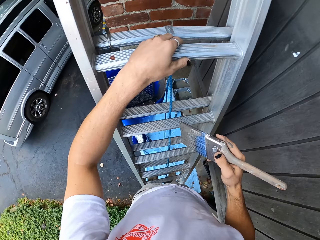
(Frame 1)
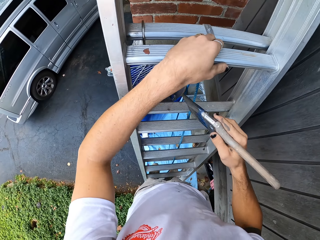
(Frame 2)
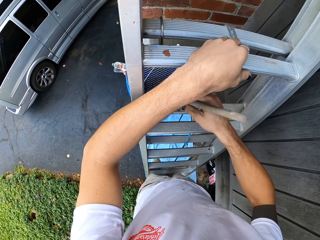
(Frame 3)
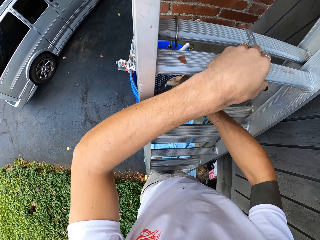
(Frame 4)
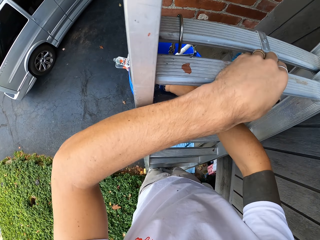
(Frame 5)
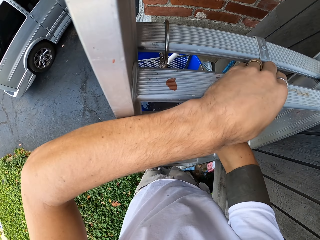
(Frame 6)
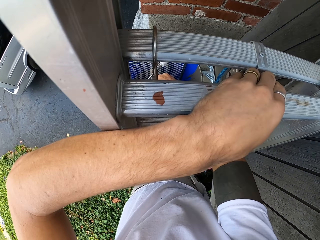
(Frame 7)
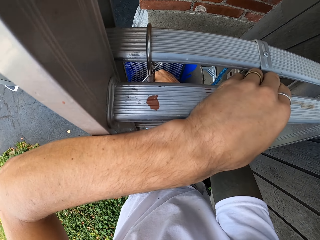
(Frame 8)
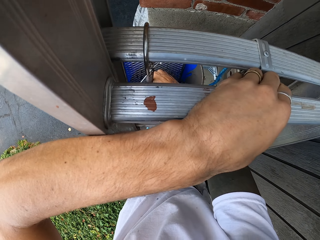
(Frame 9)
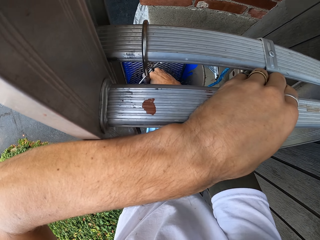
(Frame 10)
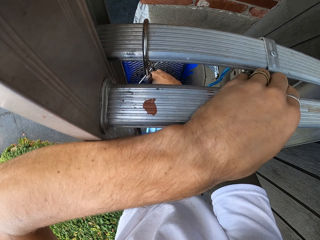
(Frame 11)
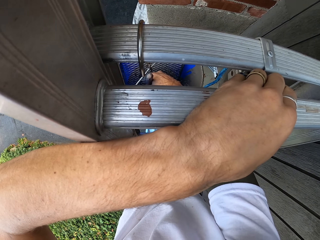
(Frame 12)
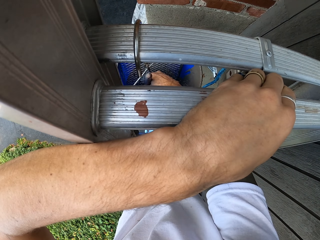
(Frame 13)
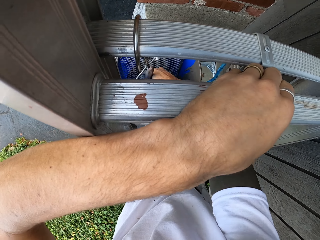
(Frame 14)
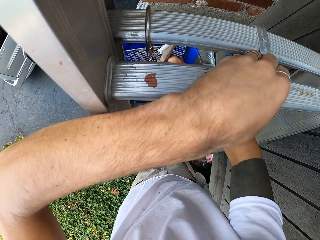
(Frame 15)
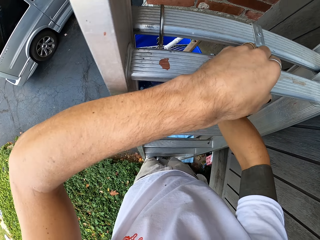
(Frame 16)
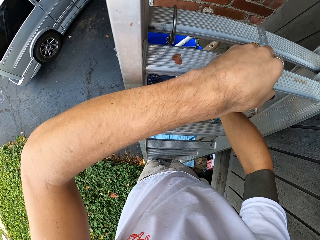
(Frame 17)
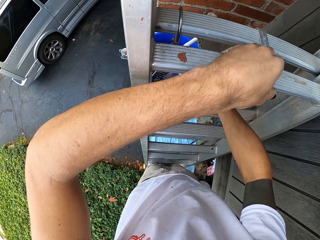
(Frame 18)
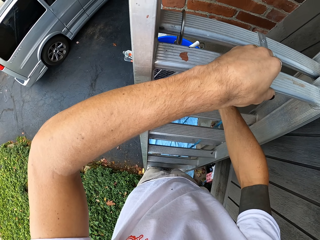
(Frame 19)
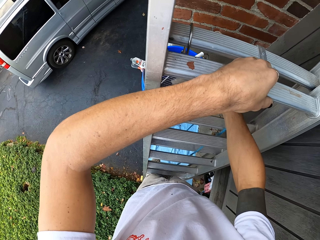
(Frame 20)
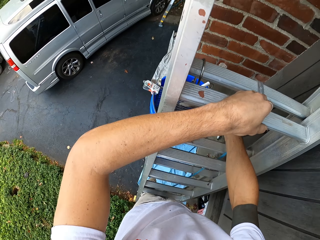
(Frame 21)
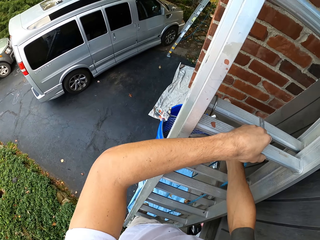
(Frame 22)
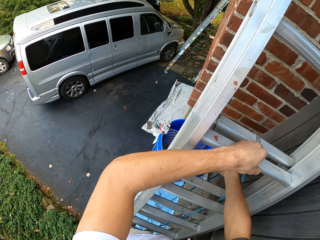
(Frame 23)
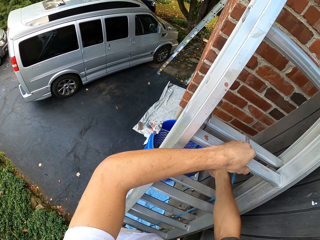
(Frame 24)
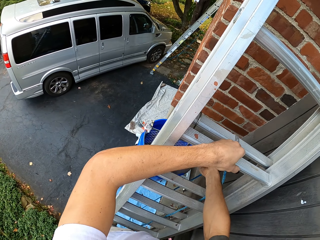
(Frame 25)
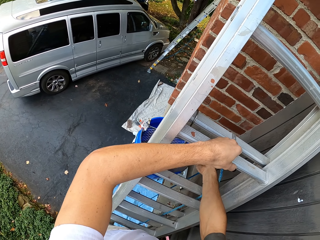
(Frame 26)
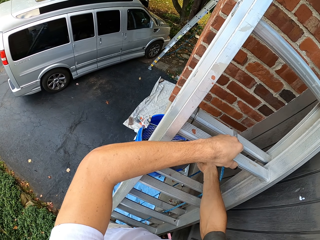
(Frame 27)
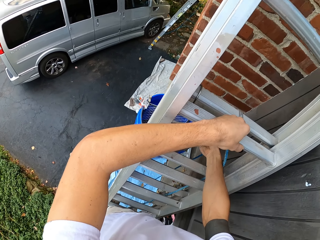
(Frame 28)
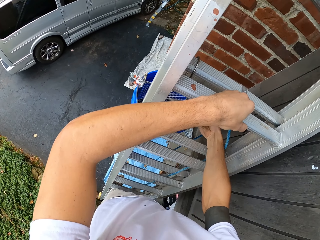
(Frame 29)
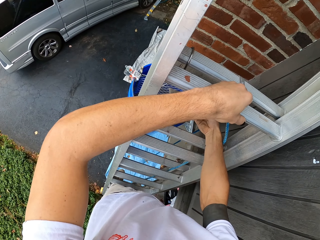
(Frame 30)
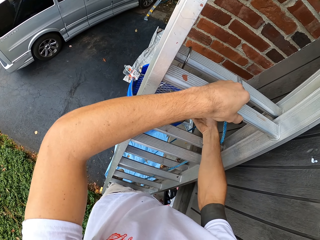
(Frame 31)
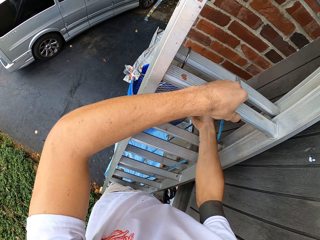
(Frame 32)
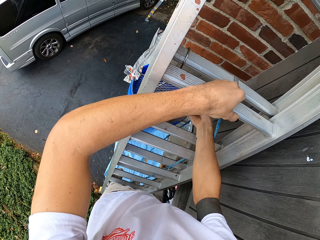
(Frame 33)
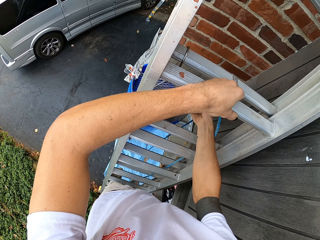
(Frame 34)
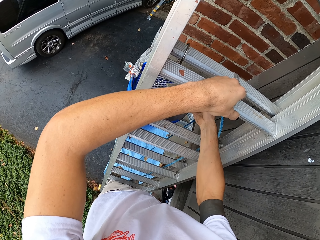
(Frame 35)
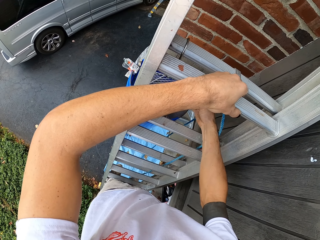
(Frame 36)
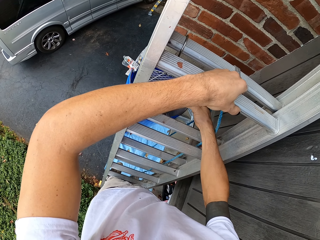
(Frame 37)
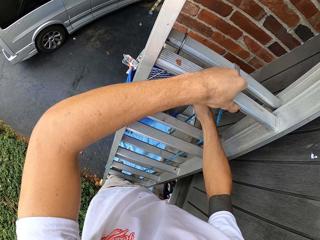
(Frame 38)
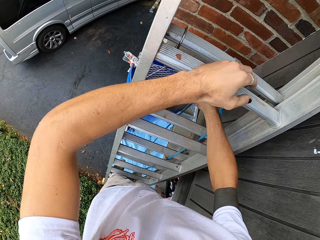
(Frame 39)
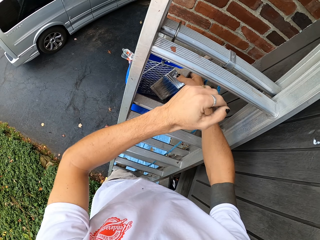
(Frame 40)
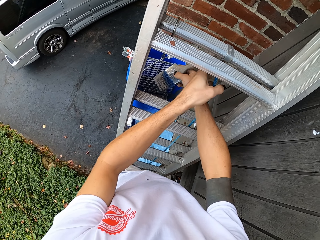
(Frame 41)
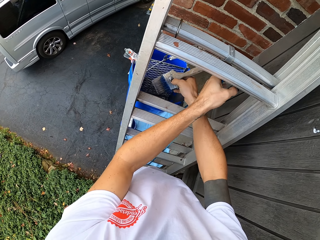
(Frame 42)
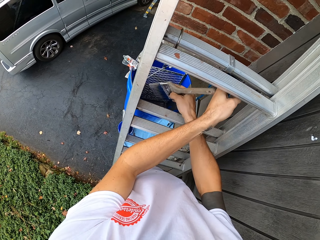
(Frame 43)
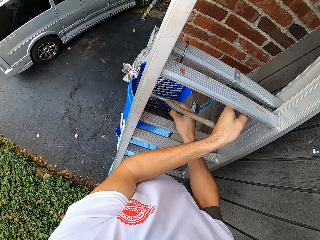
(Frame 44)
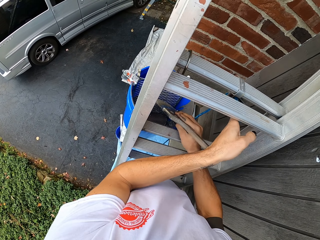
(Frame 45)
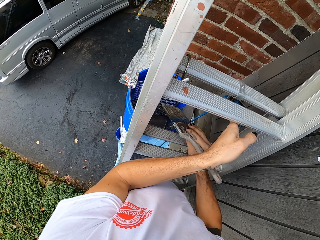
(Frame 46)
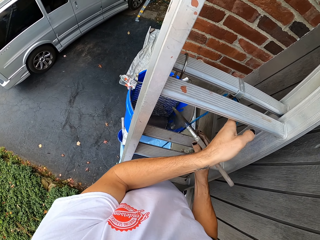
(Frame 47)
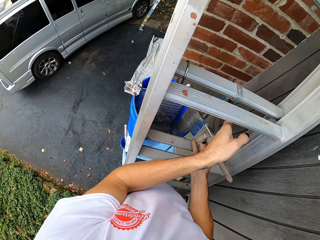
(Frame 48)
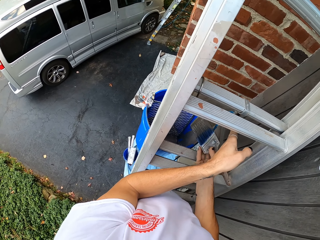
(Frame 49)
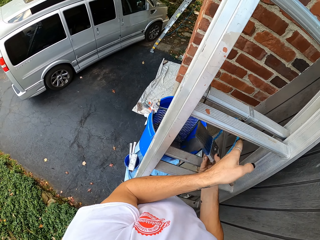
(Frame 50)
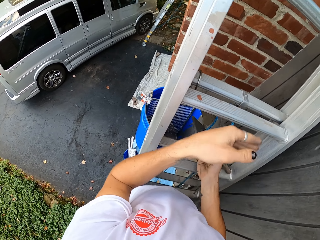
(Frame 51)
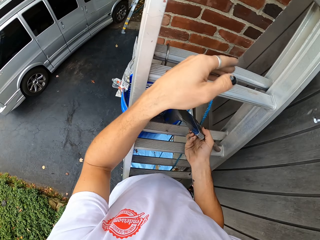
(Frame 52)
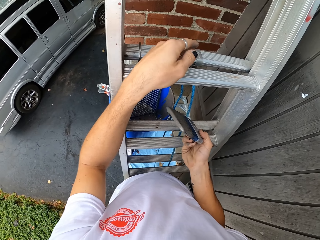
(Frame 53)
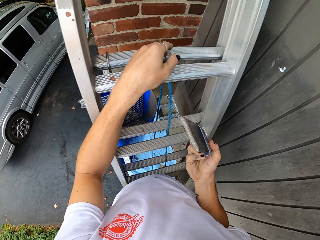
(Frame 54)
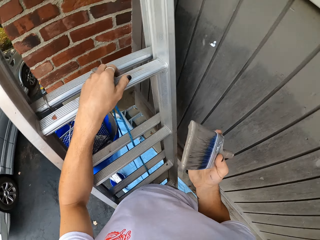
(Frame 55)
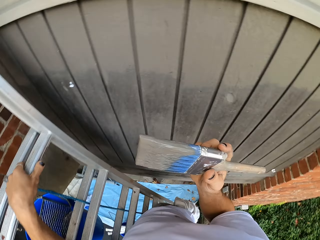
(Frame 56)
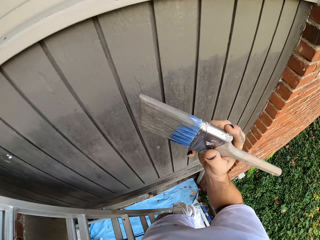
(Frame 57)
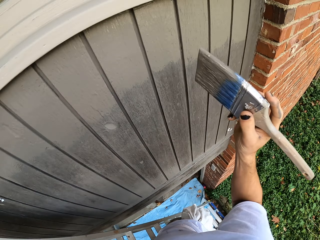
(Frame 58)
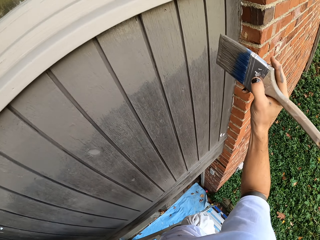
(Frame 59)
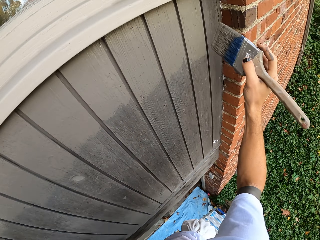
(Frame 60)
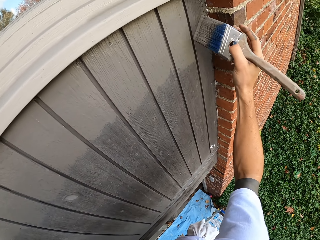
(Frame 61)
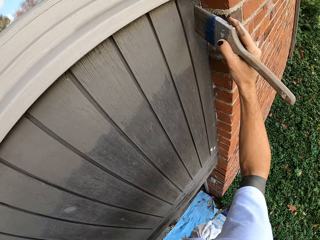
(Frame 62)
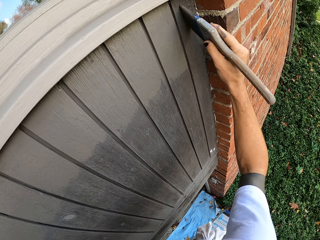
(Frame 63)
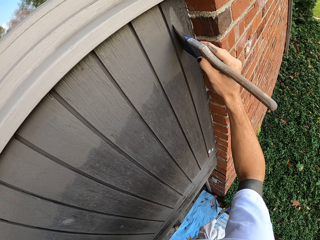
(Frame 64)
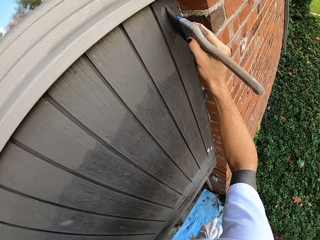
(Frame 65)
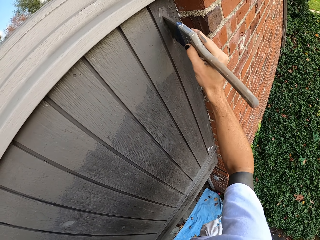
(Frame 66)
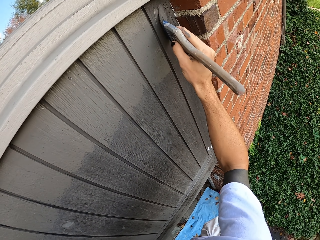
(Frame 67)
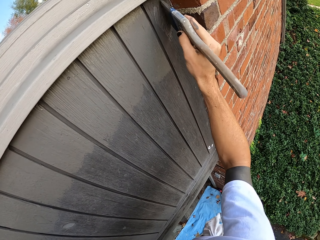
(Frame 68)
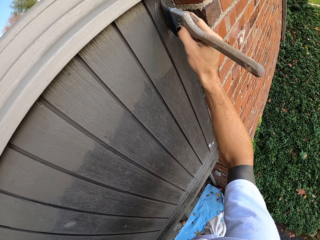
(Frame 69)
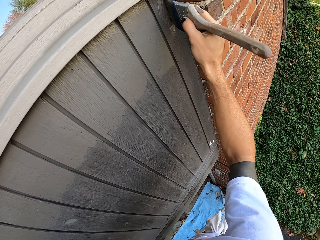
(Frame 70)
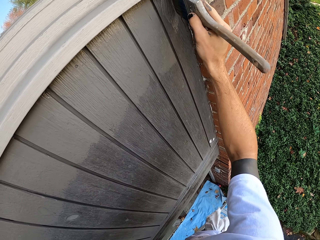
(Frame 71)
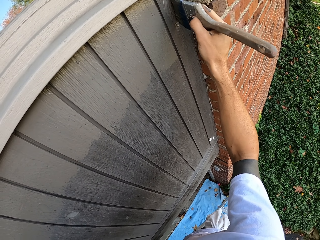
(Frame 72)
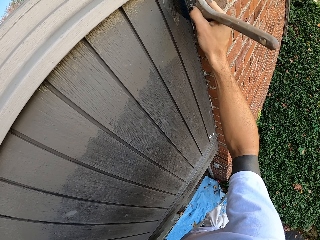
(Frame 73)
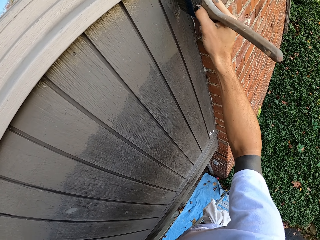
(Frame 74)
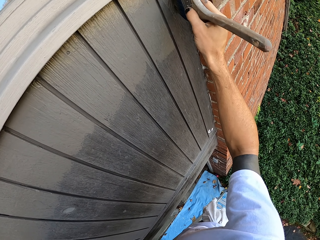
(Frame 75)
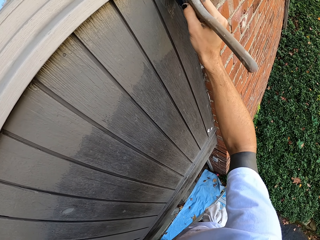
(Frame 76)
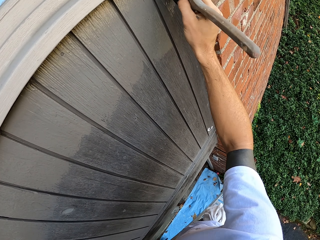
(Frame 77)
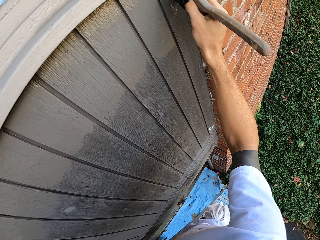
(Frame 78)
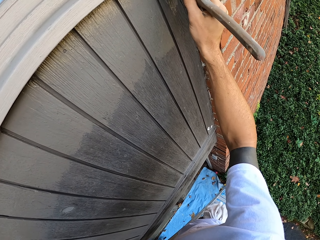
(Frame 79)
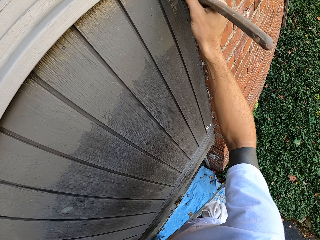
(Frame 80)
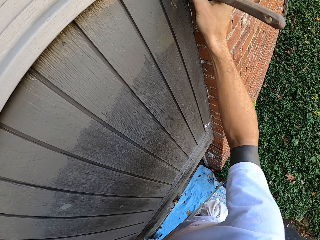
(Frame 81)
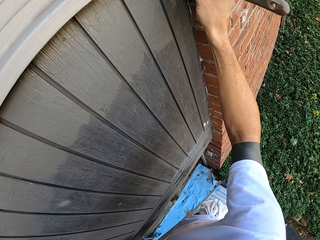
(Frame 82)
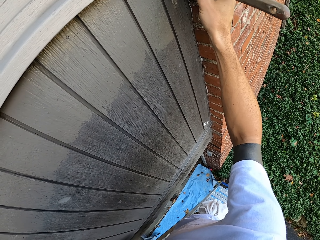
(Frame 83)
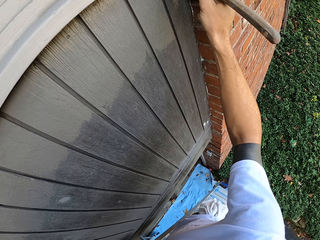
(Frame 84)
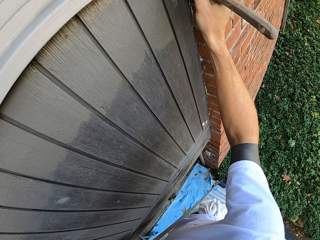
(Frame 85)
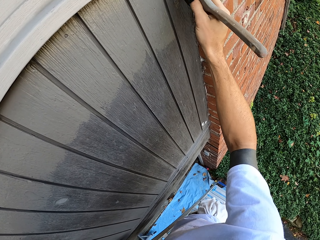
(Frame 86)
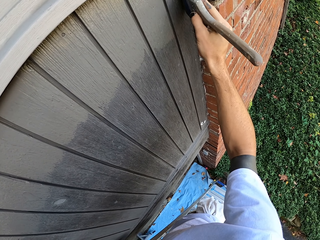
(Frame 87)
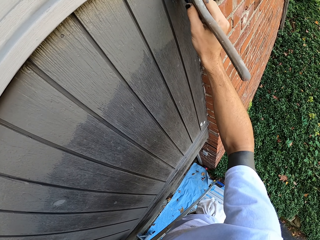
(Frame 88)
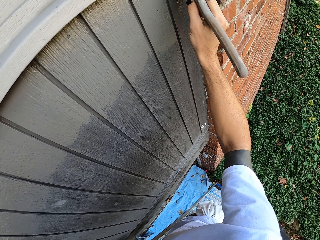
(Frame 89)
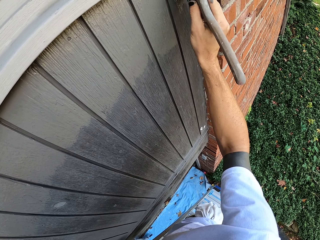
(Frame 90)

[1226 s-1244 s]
The camera wearer dips the paint brush in the paint can. They look around. They touch a cable. They hold a ladder. They lift up the paint brush. They touch the ladder. They paint the wood.

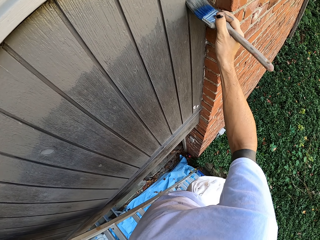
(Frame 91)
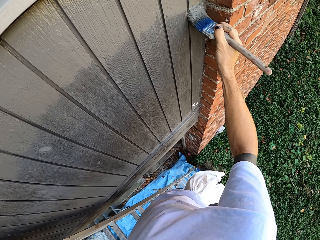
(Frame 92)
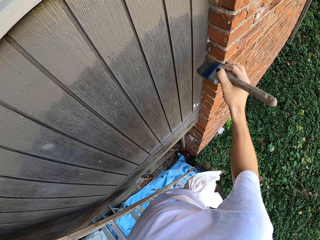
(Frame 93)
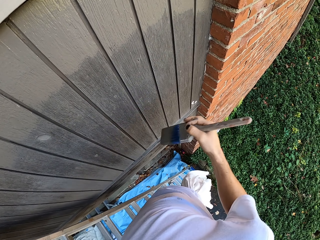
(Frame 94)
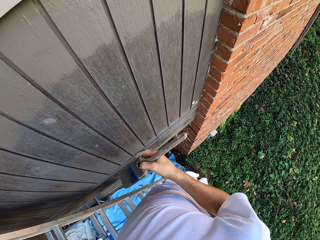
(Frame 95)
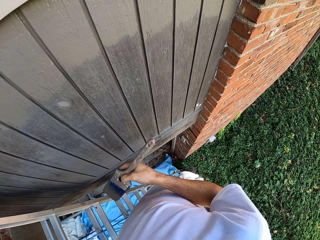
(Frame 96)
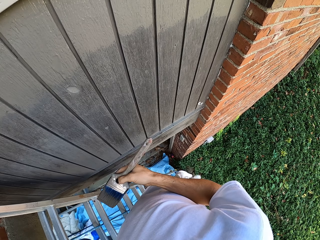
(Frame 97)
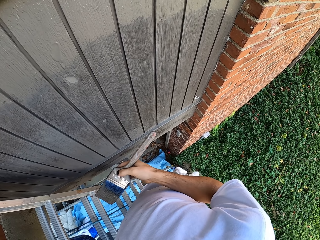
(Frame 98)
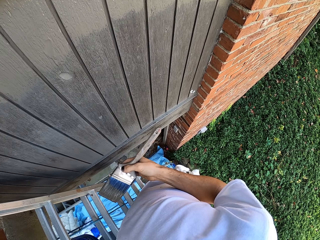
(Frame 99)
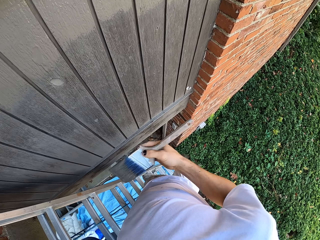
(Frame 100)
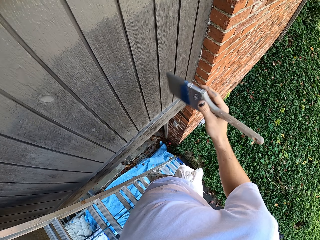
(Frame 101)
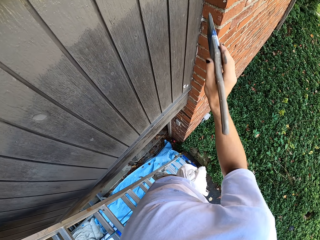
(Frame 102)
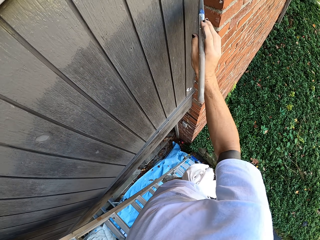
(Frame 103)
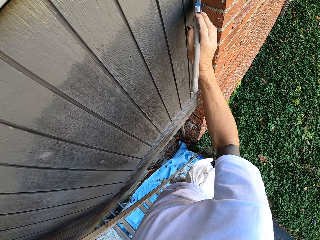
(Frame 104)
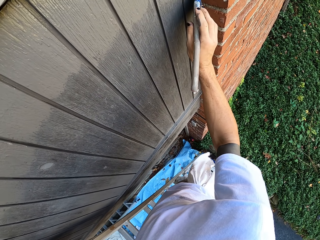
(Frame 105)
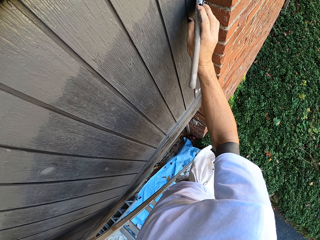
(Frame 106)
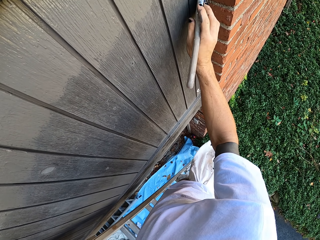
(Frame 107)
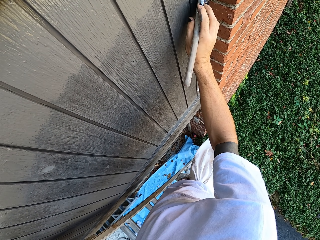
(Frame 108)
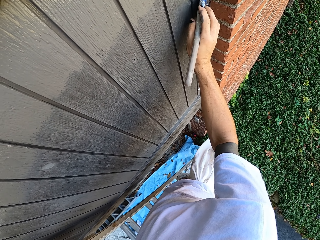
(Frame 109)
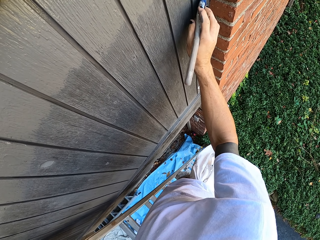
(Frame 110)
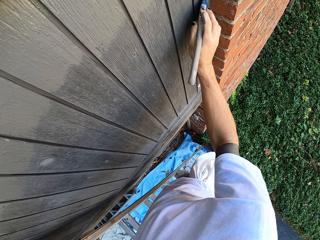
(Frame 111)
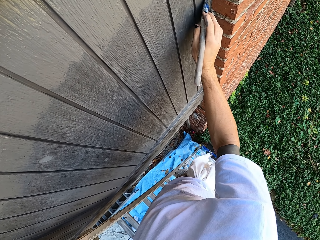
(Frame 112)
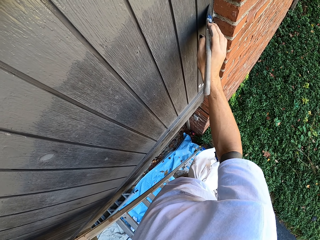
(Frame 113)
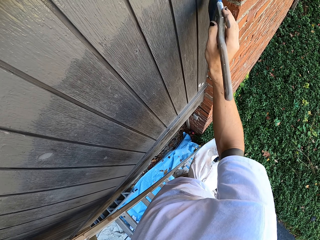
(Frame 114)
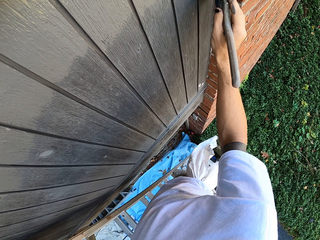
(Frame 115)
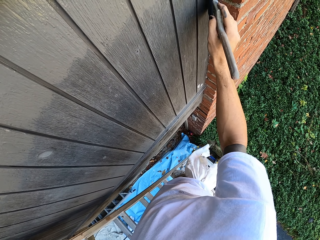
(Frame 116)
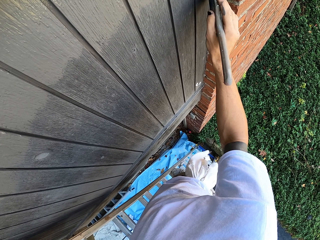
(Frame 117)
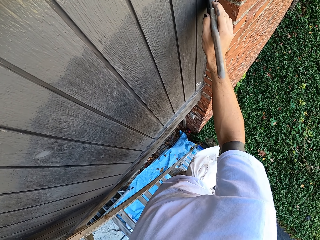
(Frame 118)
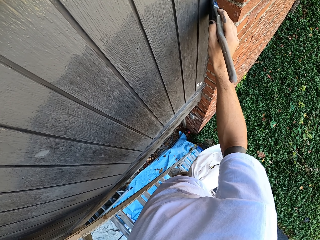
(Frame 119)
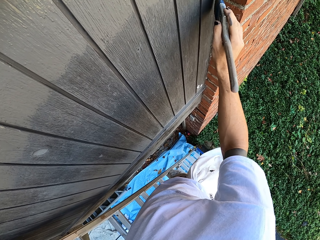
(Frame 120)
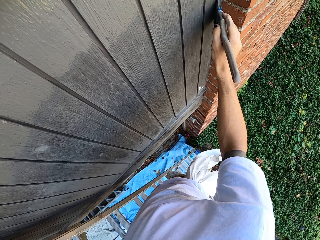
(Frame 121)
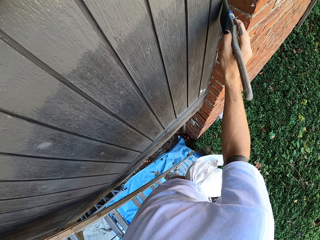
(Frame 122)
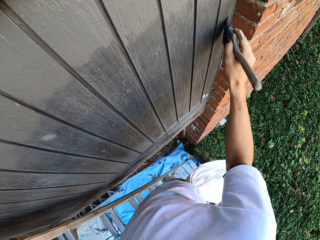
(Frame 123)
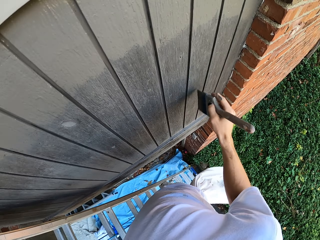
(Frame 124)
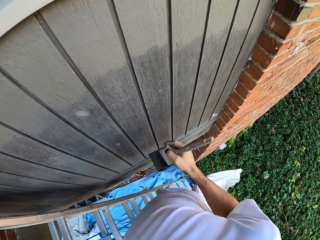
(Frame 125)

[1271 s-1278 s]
The camera wearer holds a paint brush and looks around. They paint the wood.
